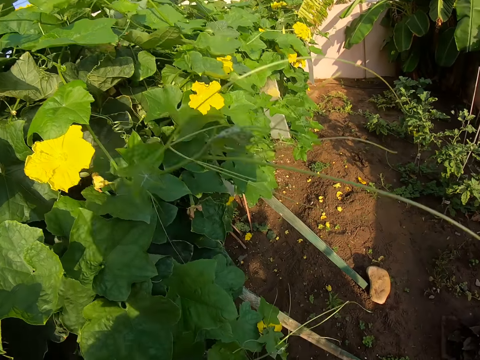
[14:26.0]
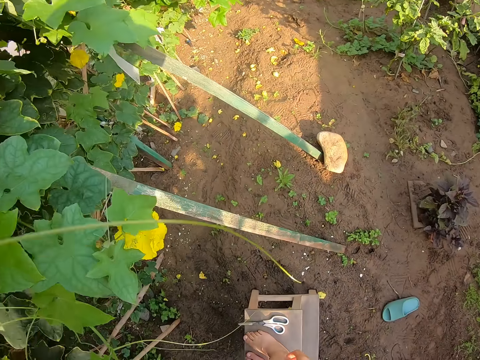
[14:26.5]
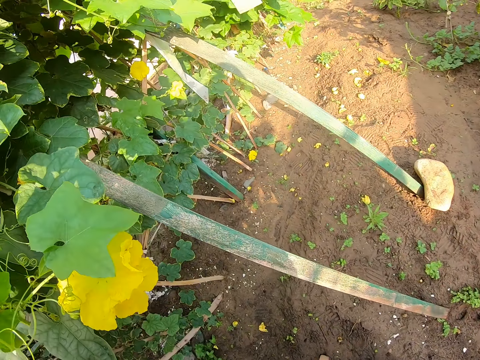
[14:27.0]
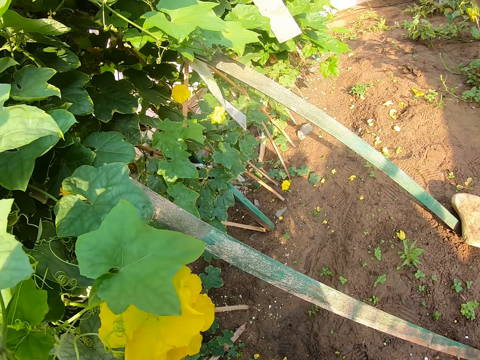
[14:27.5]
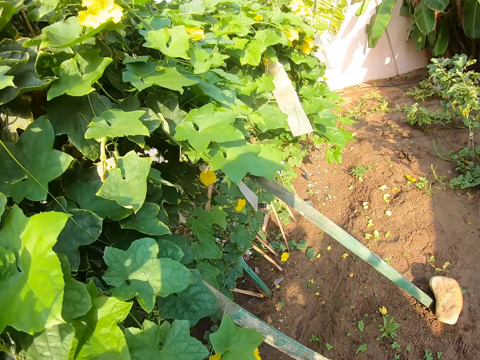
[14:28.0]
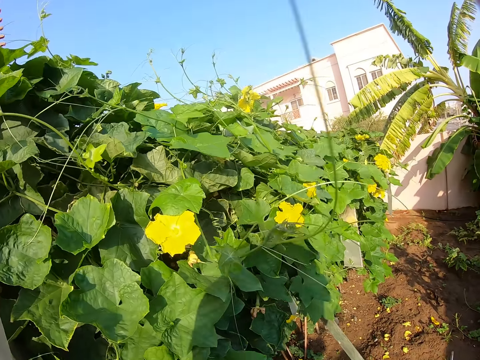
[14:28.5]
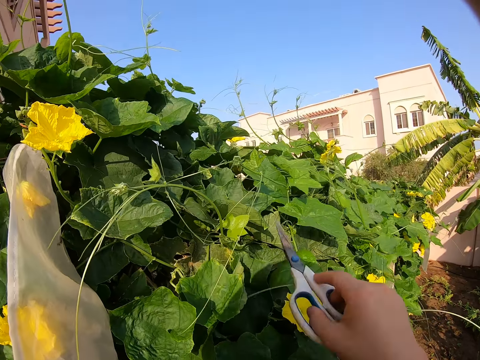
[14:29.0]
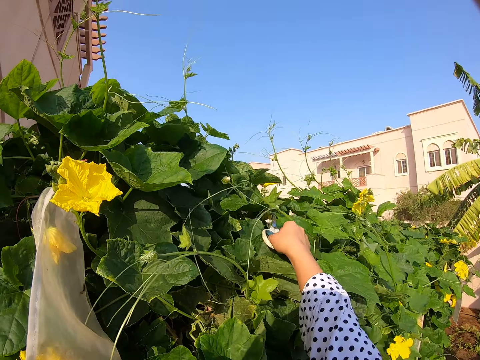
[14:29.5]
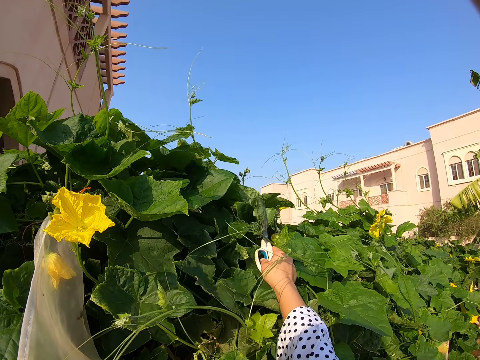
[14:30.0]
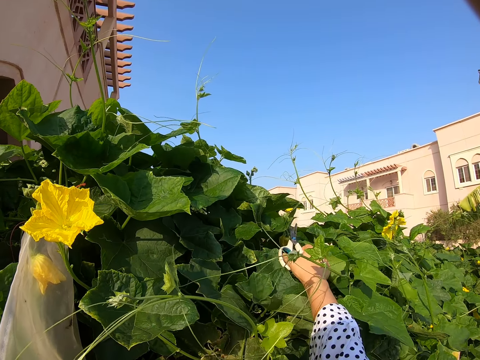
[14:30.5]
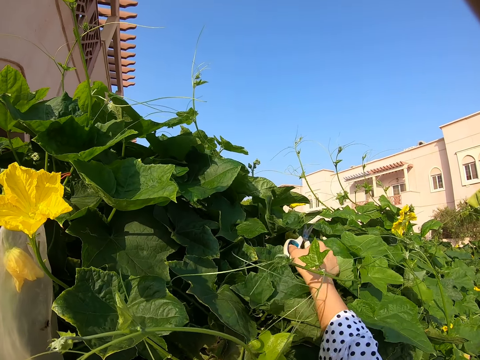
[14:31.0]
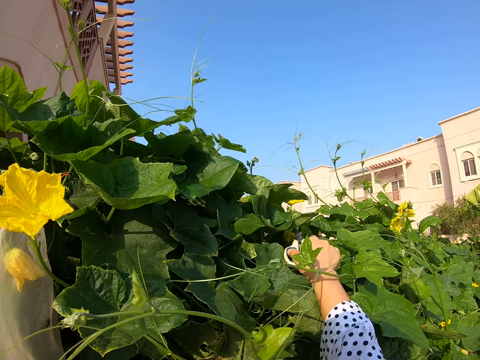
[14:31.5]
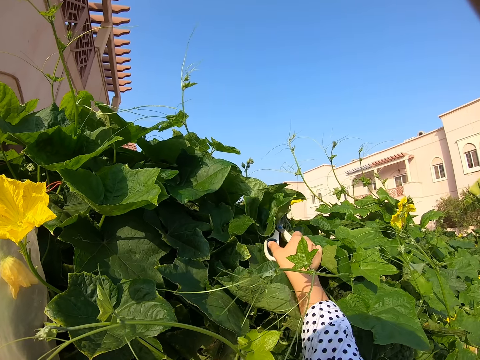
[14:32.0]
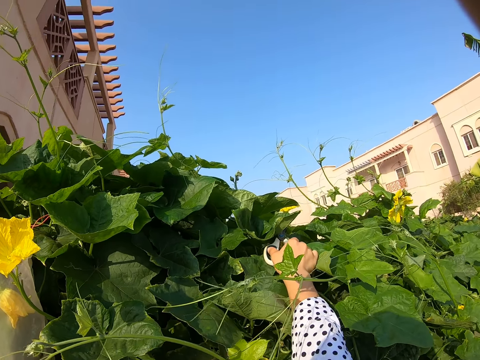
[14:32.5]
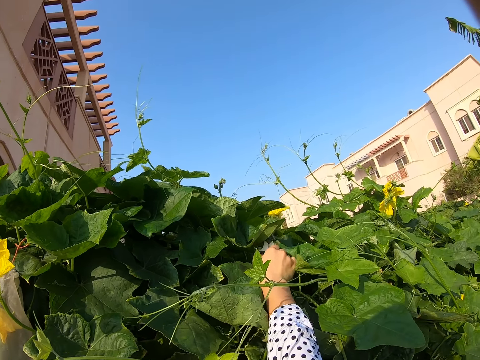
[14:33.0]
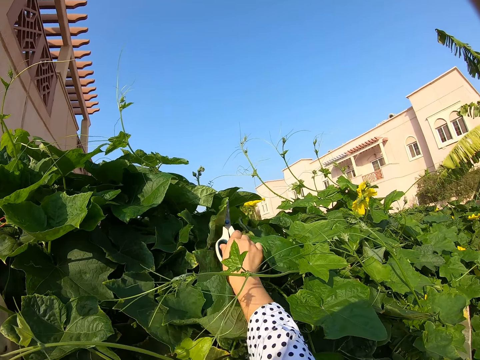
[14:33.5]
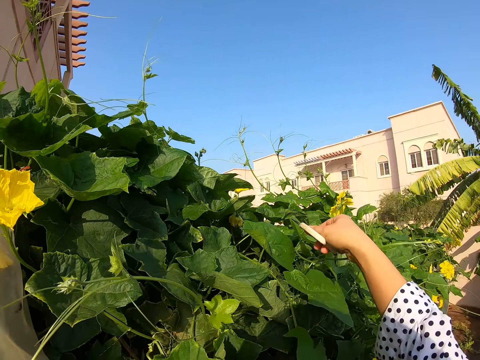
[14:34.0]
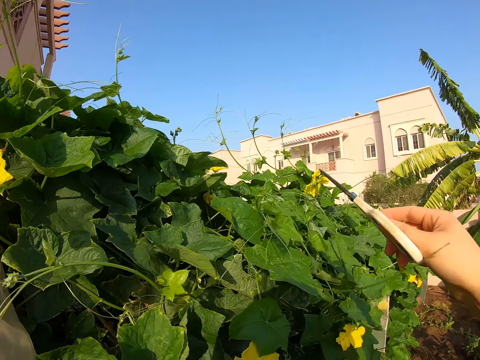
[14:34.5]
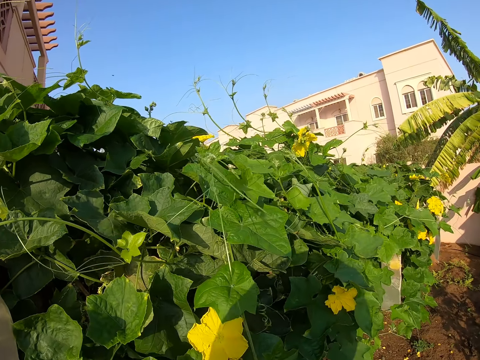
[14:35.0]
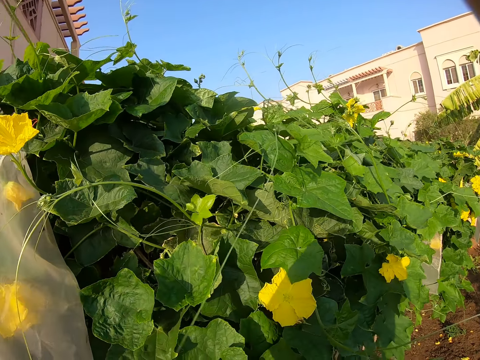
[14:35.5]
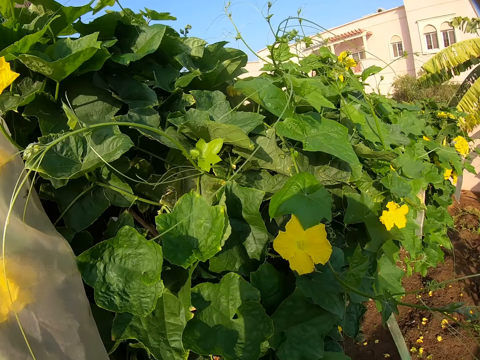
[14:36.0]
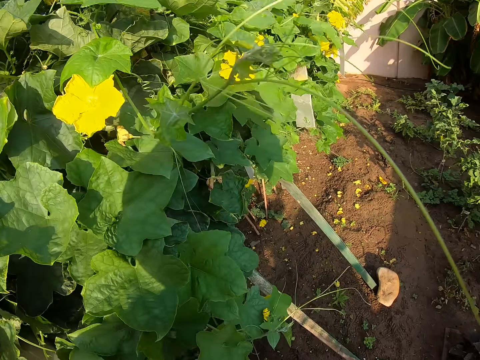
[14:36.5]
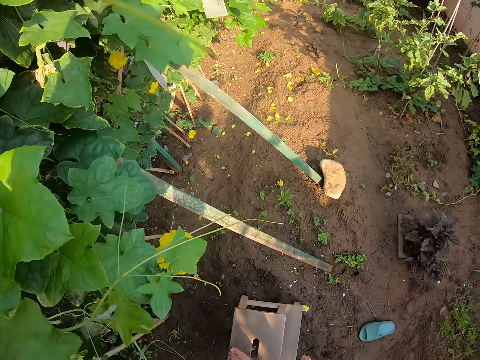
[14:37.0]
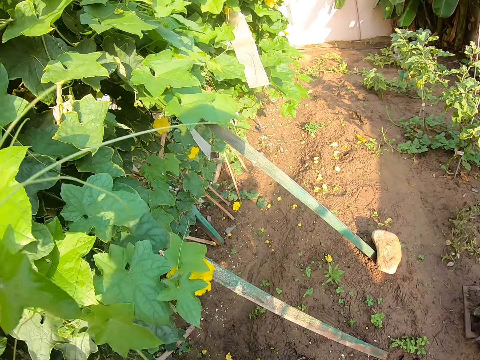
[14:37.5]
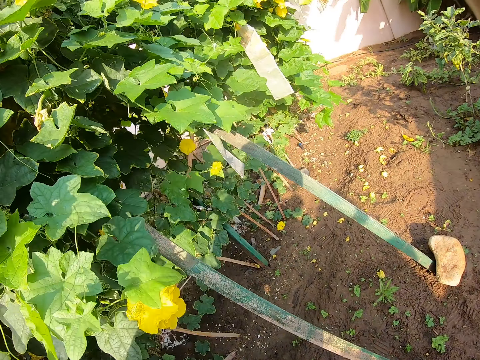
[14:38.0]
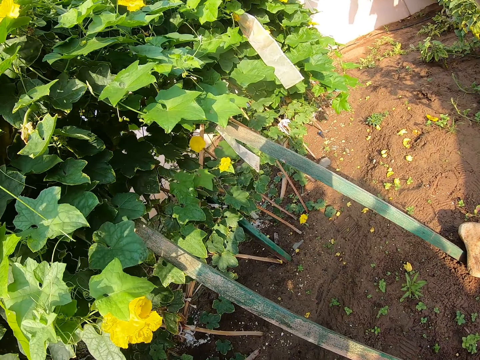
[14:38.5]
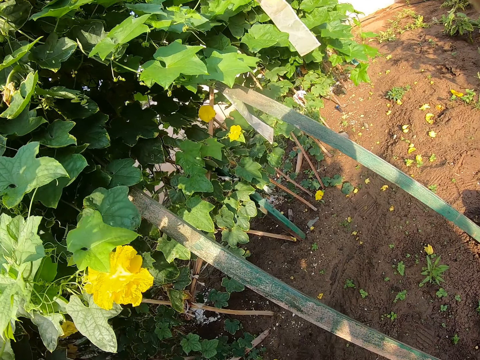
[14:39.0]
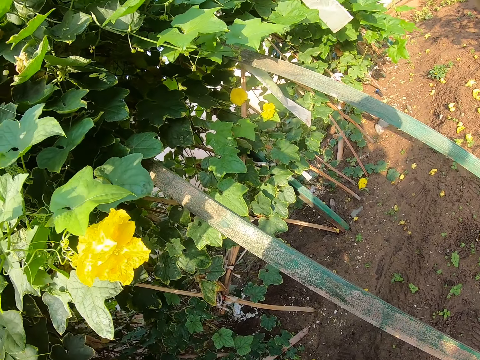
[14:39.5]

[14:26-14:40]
The camera wearer picks up a pair of scissors. They alight from the stool. They swing the right hand. They cut buds with the scissors. They trim the leaves using the pair of scissors. They swing the right hand. They look around. They stare at the ground.

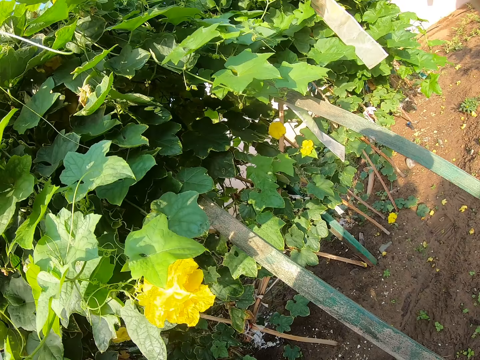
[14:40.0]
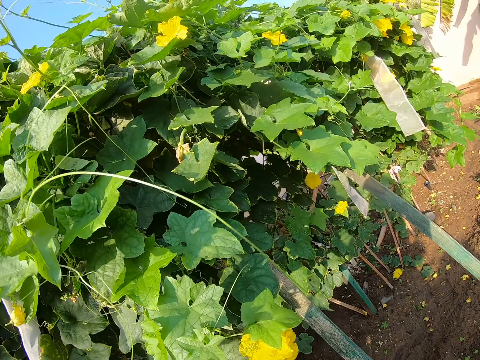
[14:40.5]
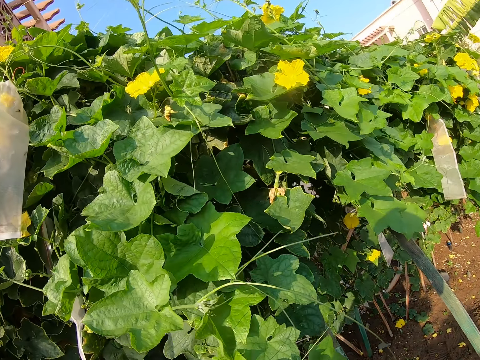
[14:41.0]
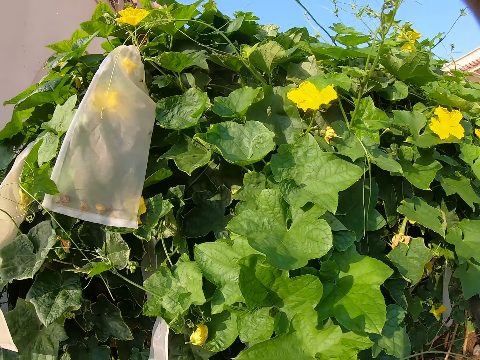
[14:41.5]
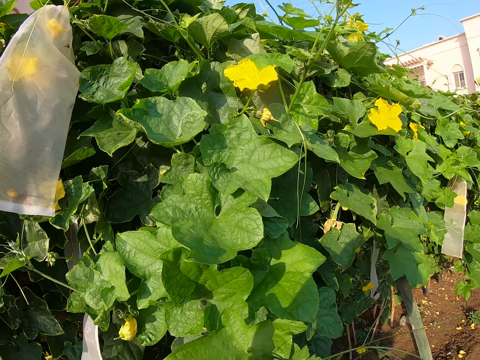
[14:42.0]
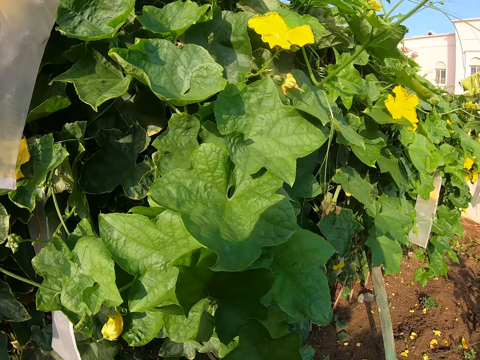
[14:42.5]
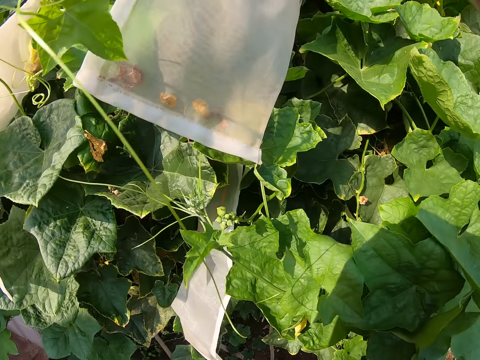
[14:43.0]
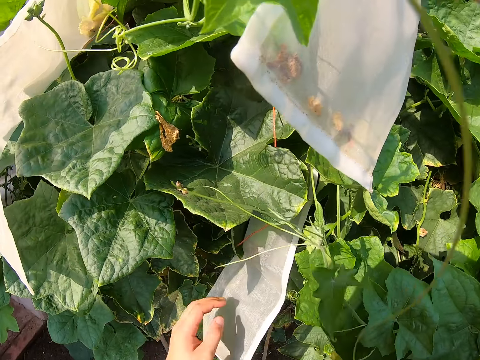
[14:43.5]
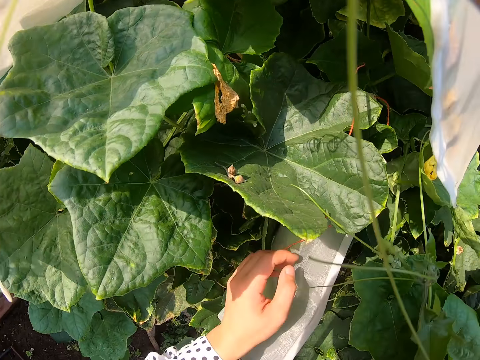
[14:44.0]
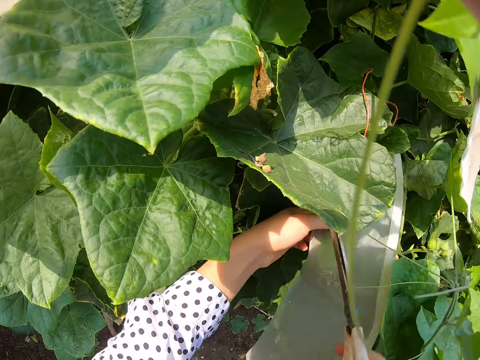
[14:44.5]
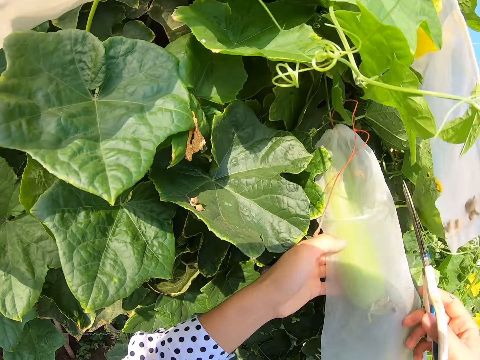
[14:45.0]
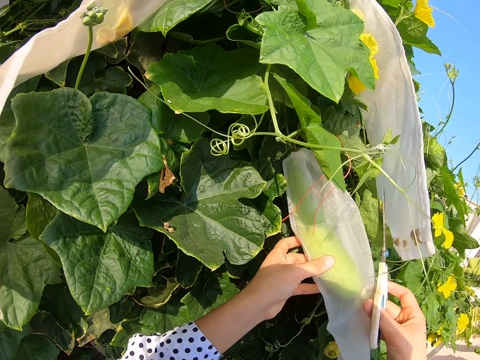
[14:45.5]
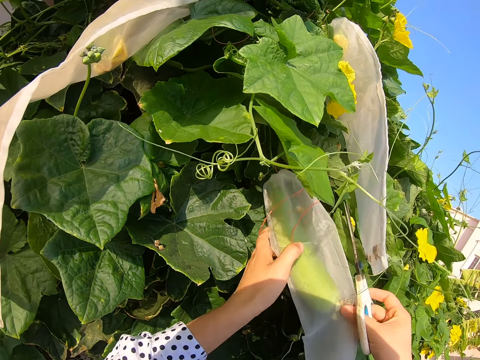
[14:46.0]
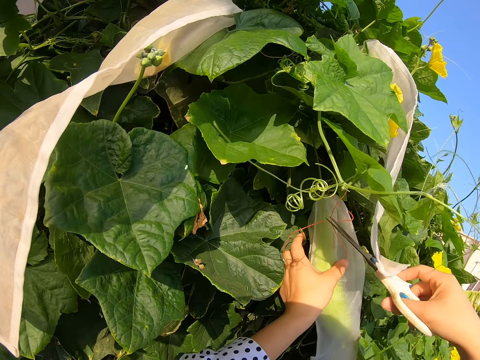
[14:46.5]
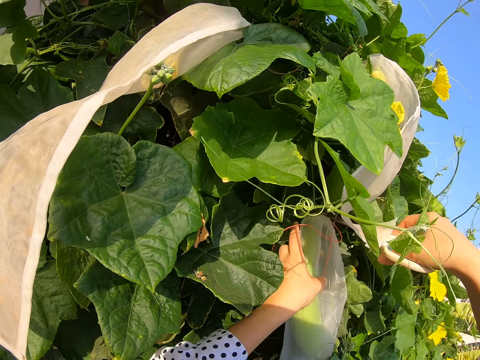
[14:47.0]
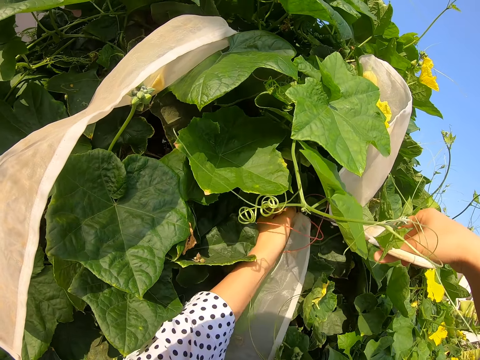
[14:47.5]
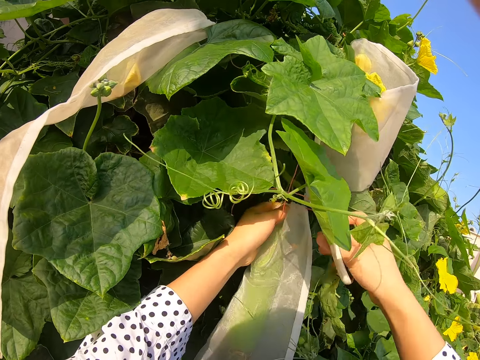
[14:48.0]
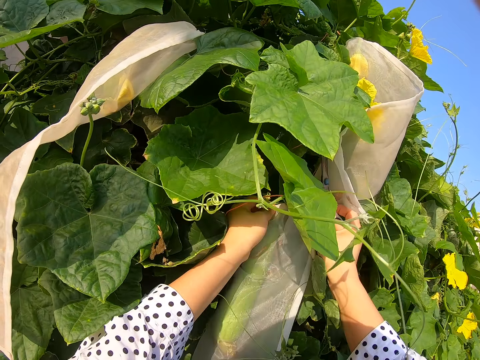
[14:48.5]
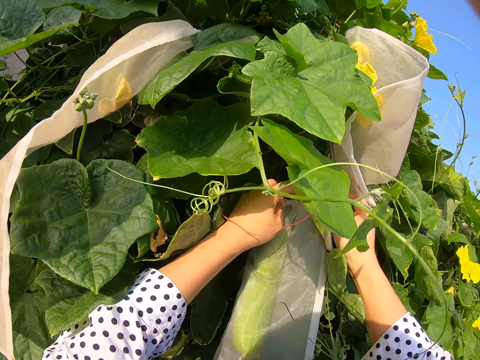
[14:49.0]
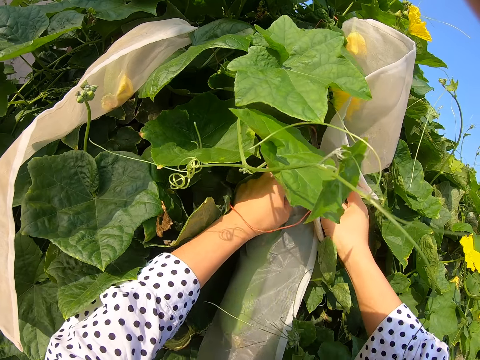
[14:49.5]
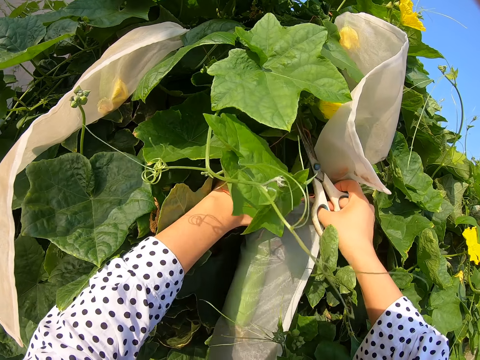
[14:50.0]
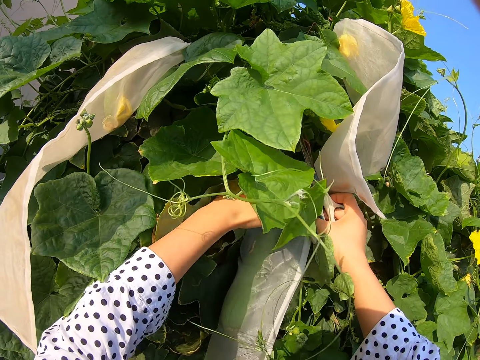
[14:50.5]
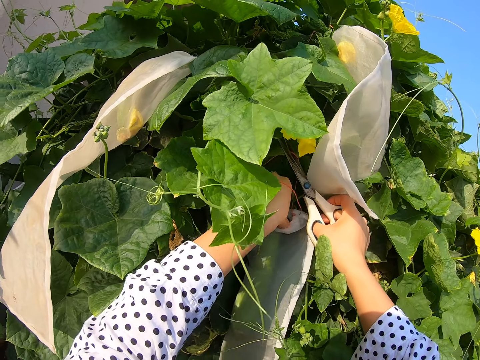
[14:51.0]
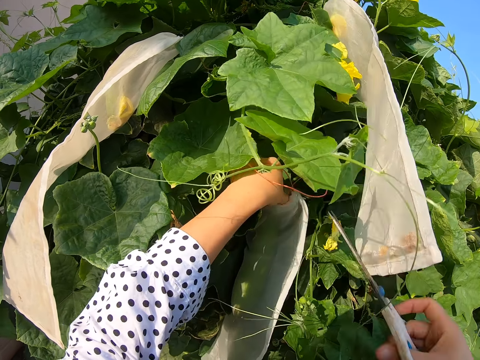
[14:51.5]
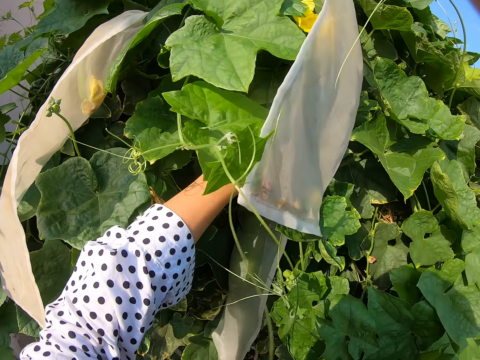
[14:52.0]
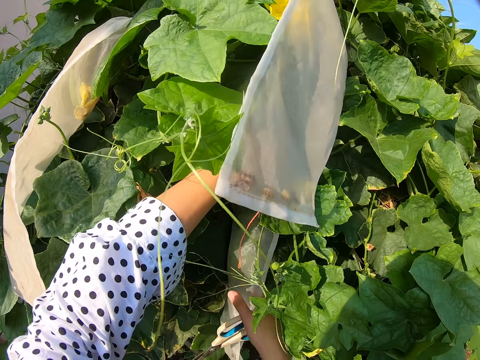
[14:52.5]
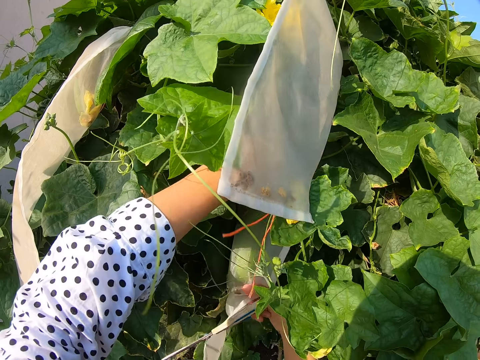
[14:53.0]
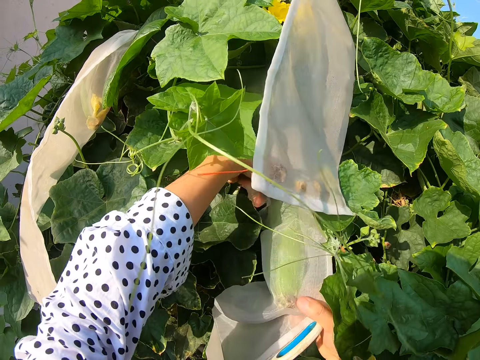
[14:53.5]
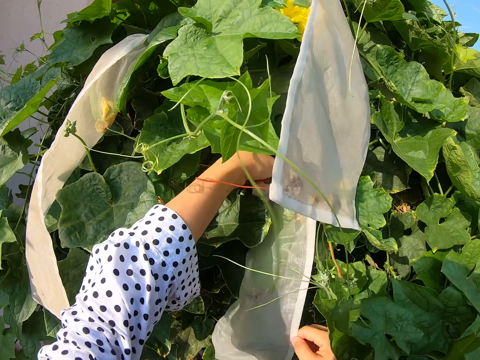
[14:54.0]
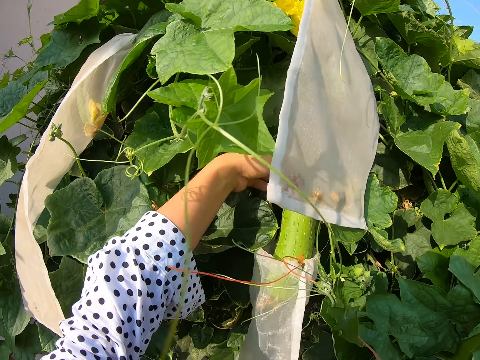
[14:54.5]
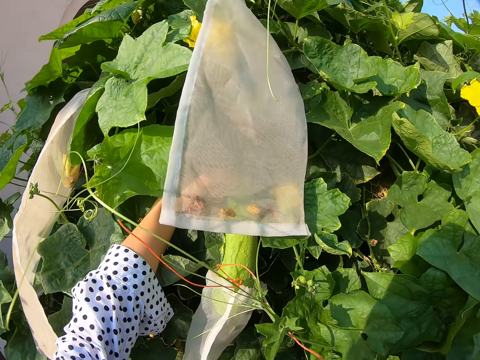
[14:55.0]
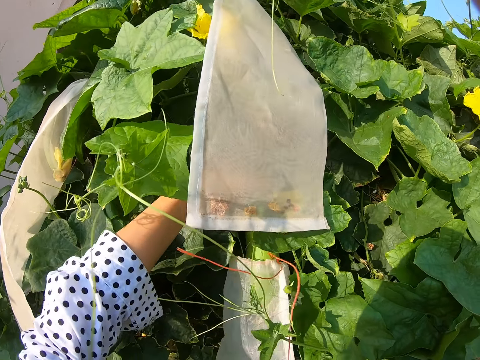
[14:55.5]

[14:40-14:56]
The camera wearer stares at the leaves. They swing the hand. They hold the cotton bag or nylon. They trim the leaves using a pair of scissors. They untie the nylon from the plant. They open the cotton bag. They pull the nylon. They remove the cotton bag.
